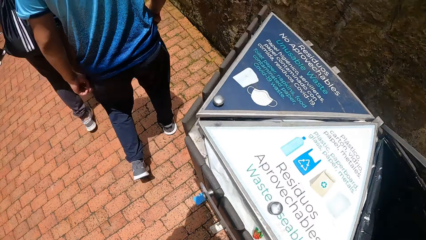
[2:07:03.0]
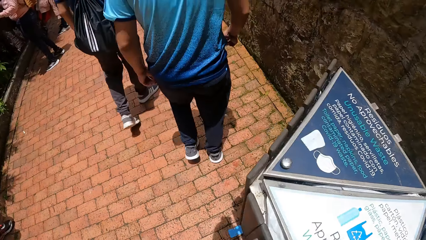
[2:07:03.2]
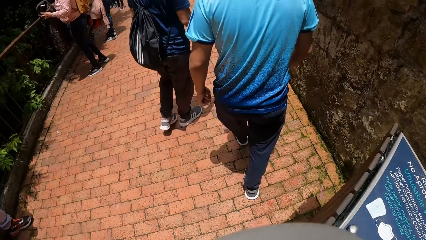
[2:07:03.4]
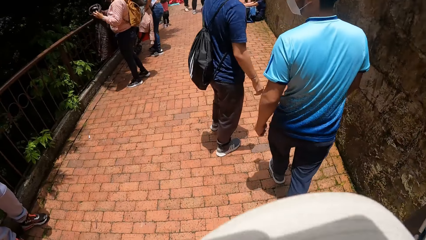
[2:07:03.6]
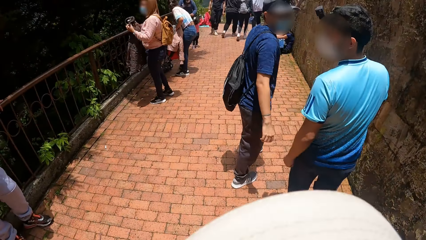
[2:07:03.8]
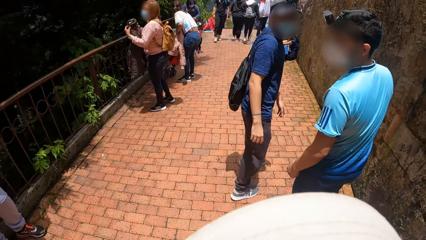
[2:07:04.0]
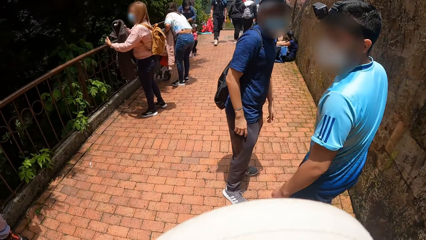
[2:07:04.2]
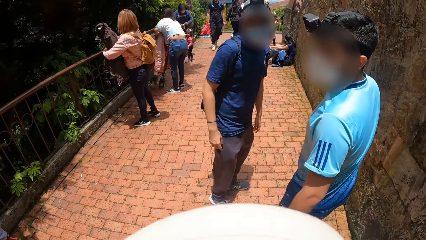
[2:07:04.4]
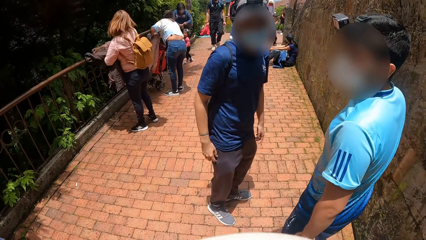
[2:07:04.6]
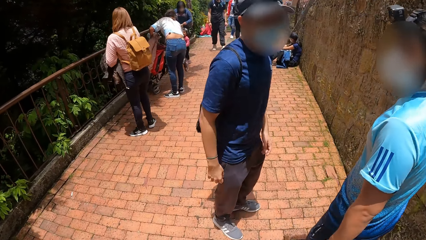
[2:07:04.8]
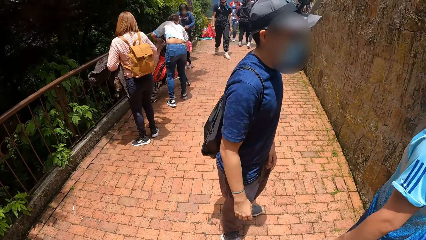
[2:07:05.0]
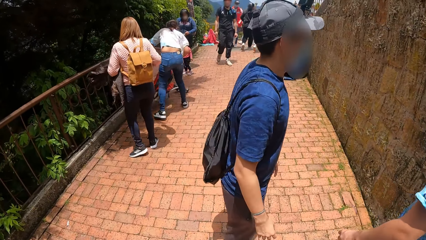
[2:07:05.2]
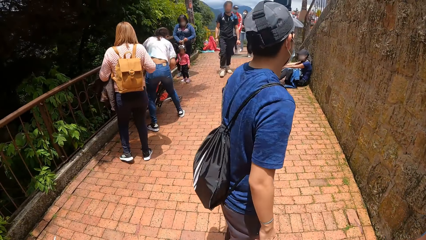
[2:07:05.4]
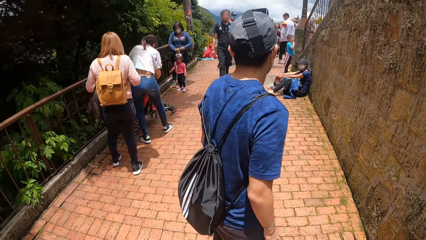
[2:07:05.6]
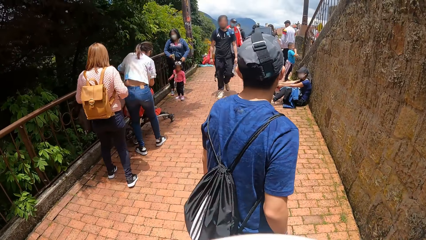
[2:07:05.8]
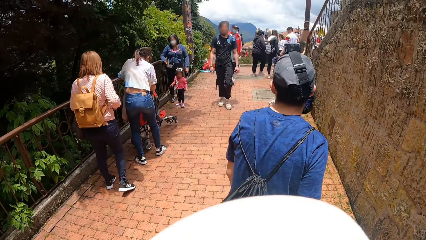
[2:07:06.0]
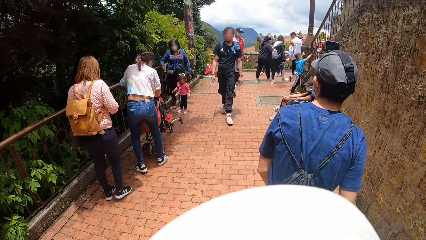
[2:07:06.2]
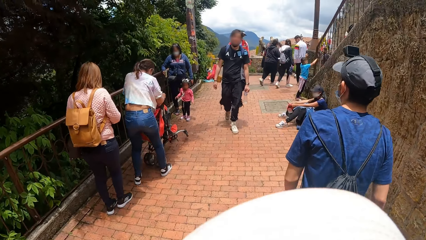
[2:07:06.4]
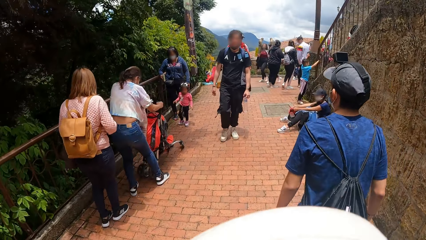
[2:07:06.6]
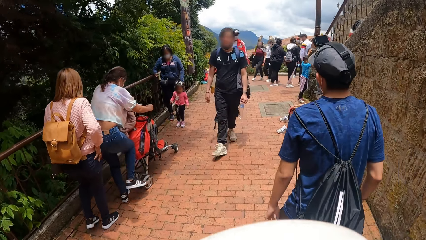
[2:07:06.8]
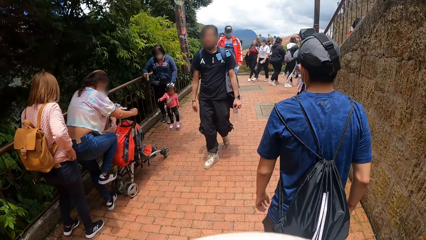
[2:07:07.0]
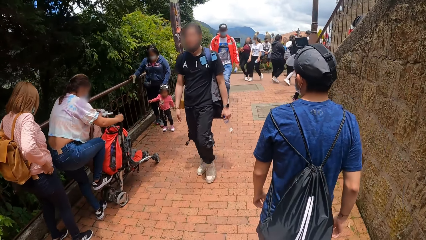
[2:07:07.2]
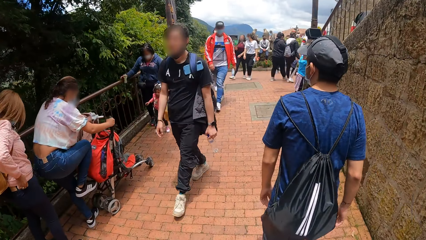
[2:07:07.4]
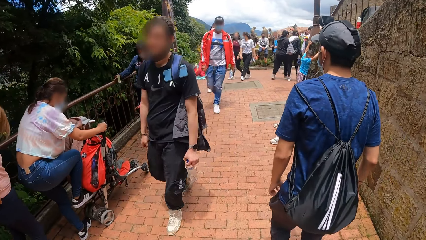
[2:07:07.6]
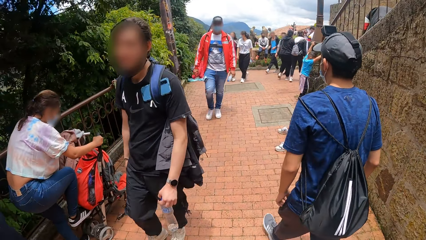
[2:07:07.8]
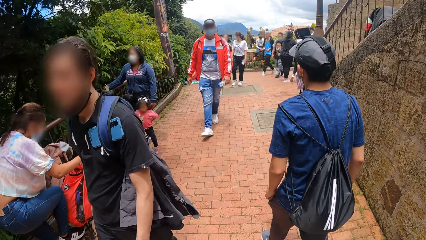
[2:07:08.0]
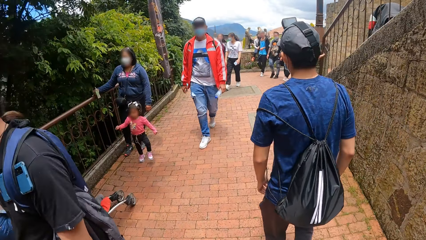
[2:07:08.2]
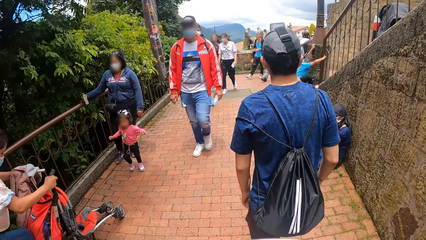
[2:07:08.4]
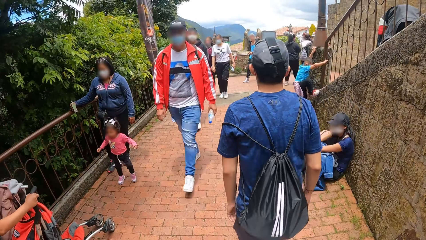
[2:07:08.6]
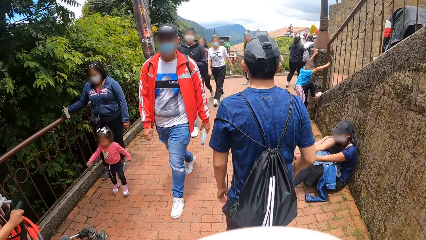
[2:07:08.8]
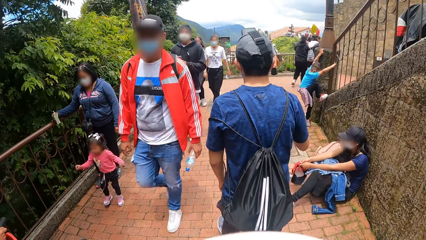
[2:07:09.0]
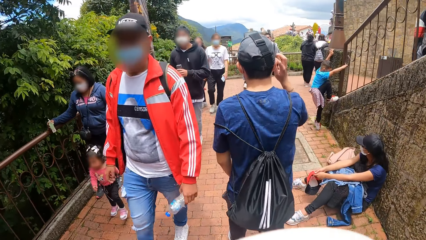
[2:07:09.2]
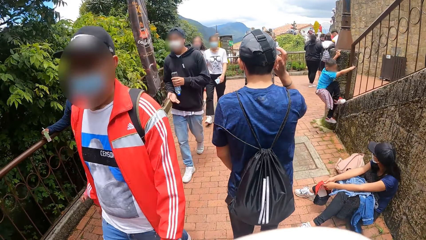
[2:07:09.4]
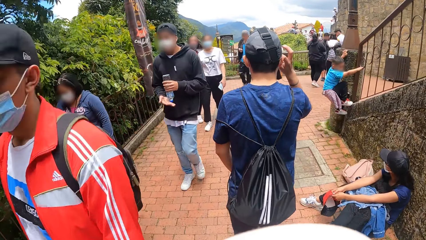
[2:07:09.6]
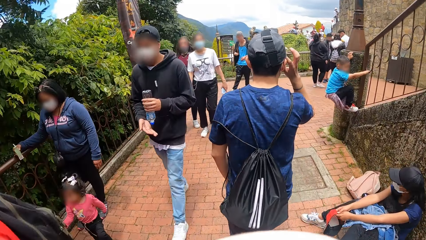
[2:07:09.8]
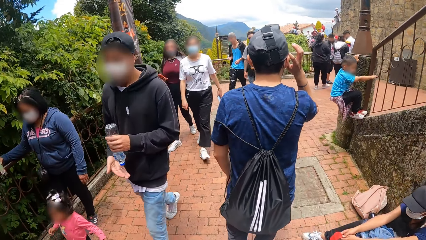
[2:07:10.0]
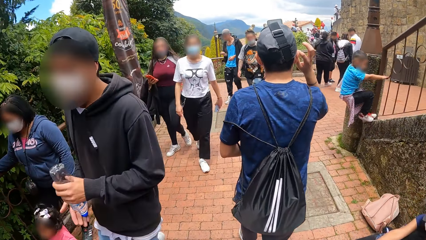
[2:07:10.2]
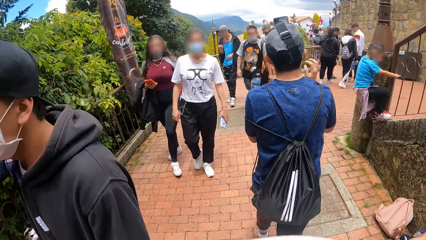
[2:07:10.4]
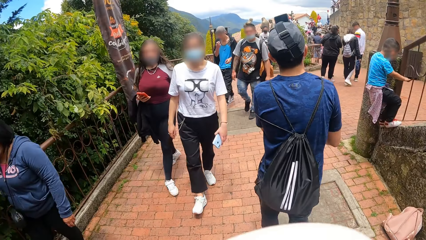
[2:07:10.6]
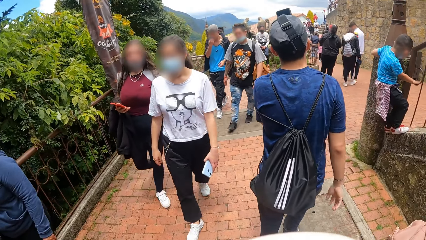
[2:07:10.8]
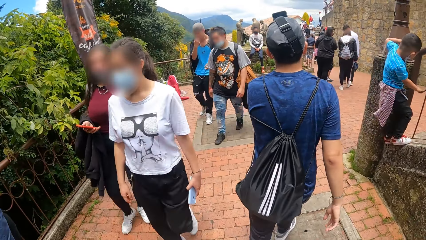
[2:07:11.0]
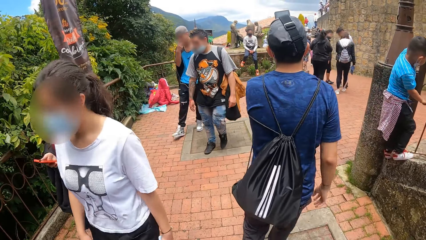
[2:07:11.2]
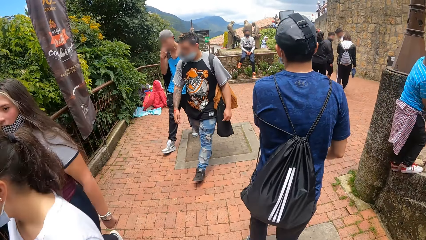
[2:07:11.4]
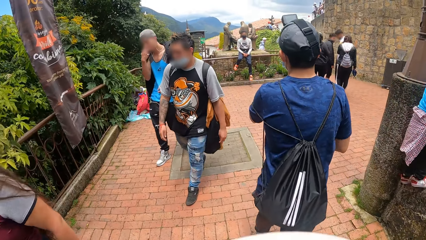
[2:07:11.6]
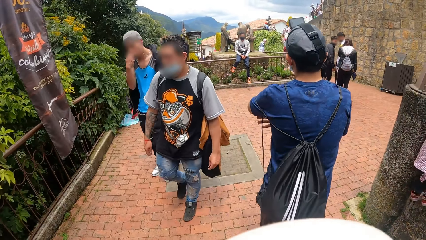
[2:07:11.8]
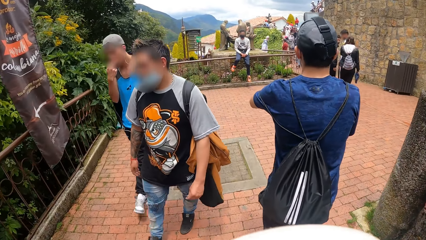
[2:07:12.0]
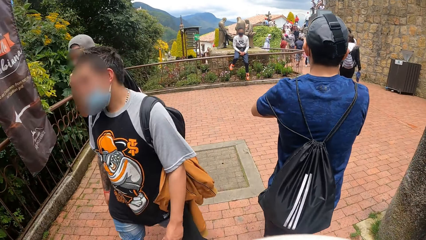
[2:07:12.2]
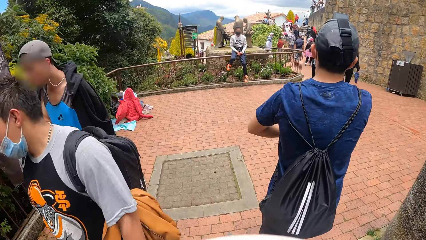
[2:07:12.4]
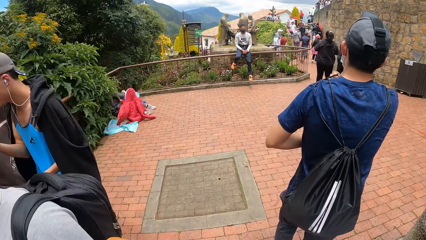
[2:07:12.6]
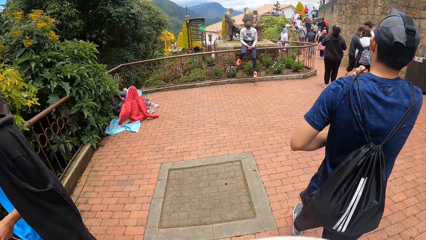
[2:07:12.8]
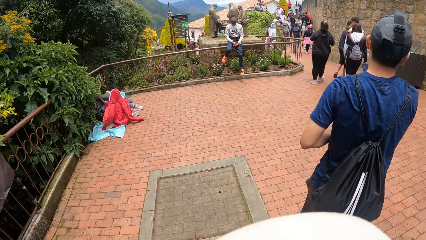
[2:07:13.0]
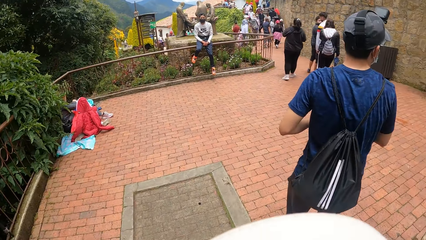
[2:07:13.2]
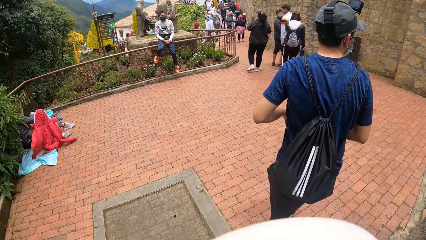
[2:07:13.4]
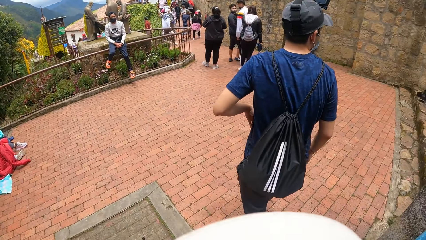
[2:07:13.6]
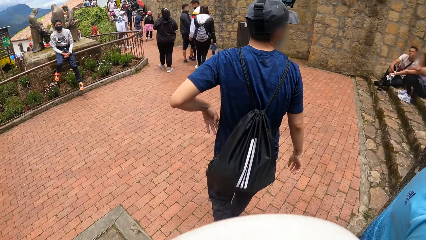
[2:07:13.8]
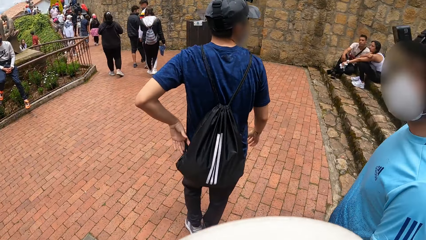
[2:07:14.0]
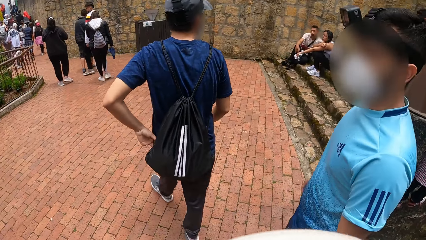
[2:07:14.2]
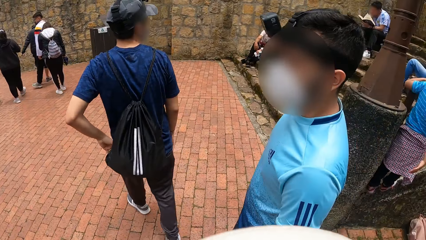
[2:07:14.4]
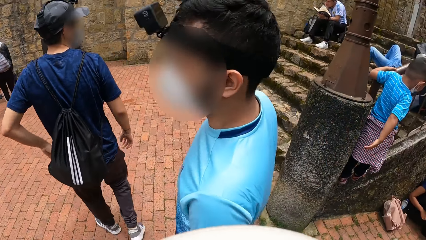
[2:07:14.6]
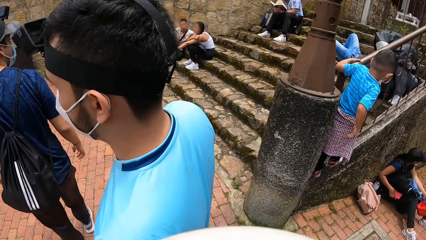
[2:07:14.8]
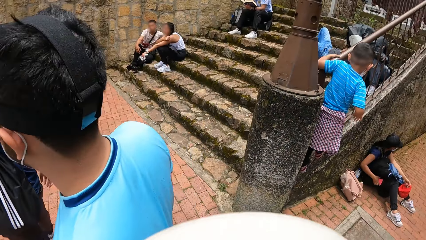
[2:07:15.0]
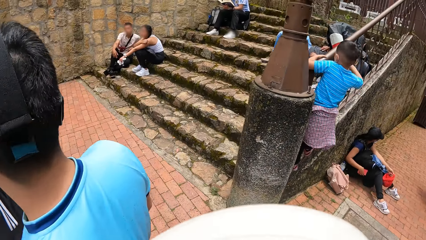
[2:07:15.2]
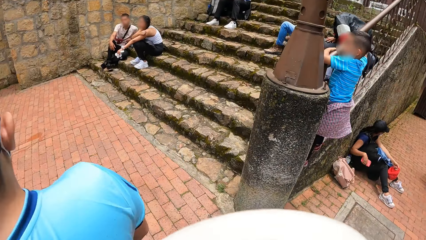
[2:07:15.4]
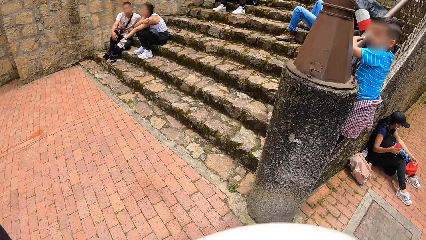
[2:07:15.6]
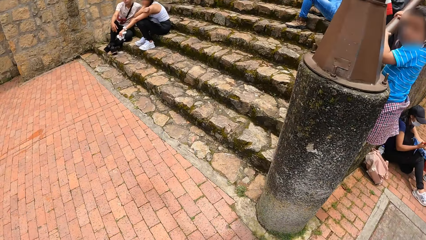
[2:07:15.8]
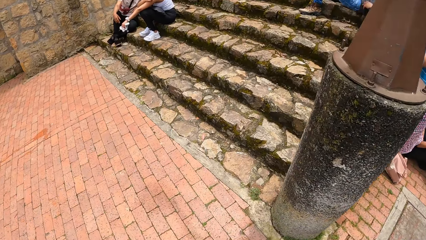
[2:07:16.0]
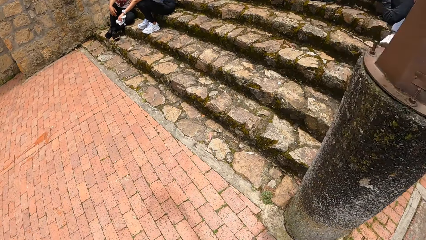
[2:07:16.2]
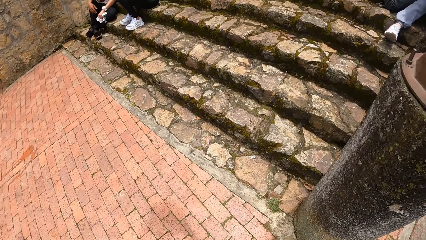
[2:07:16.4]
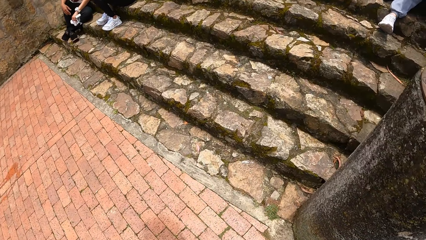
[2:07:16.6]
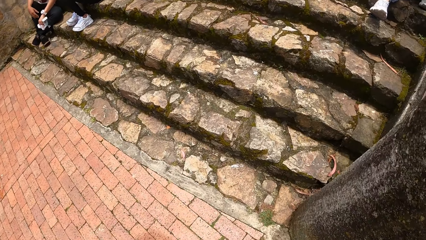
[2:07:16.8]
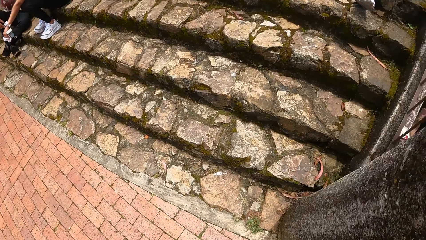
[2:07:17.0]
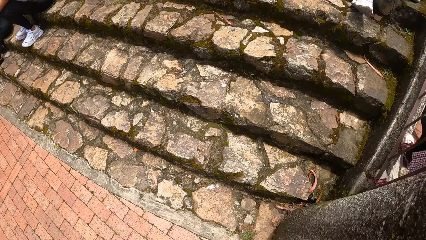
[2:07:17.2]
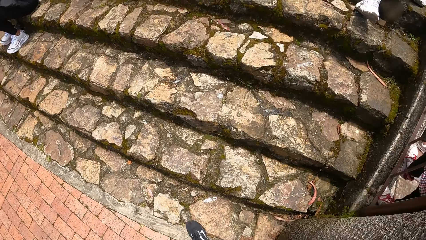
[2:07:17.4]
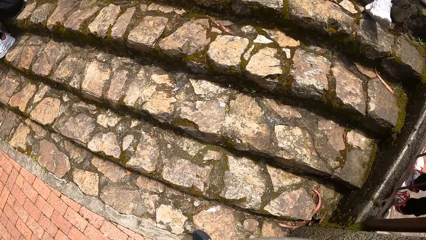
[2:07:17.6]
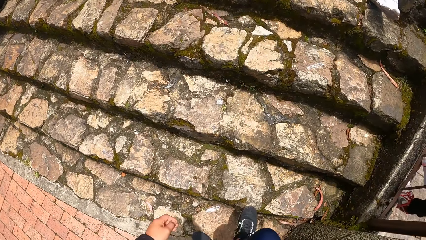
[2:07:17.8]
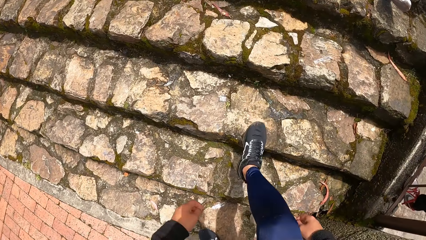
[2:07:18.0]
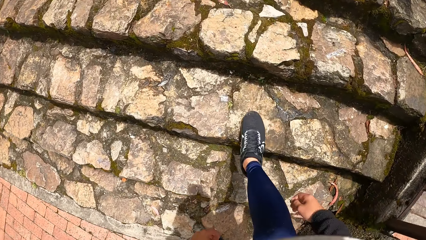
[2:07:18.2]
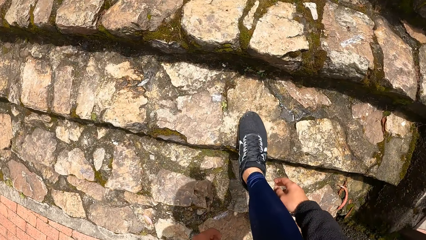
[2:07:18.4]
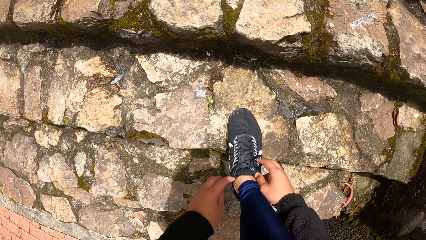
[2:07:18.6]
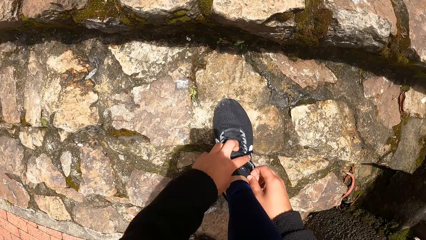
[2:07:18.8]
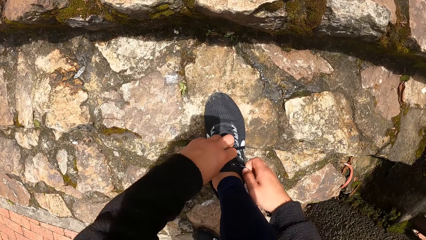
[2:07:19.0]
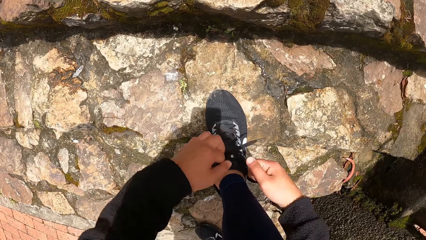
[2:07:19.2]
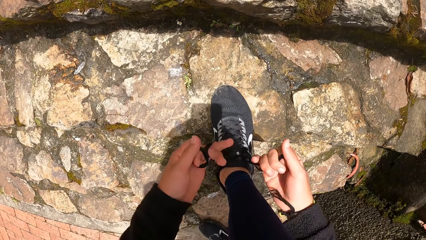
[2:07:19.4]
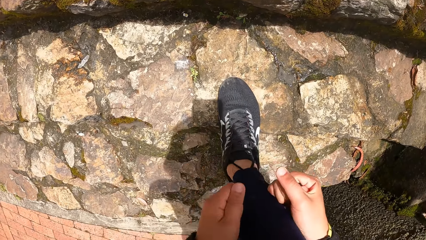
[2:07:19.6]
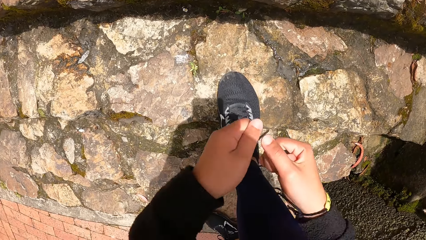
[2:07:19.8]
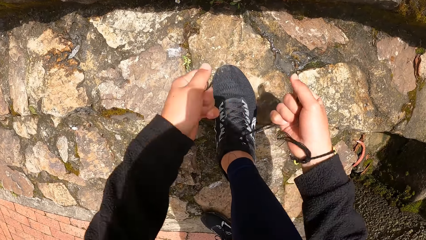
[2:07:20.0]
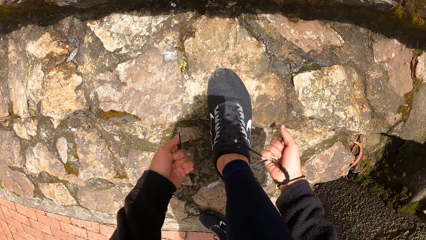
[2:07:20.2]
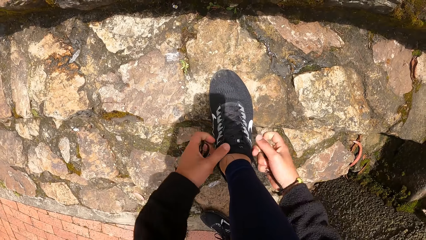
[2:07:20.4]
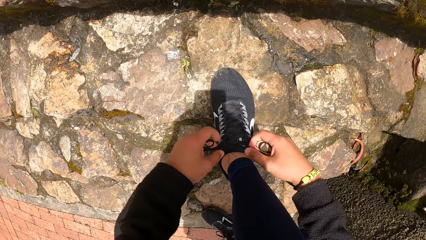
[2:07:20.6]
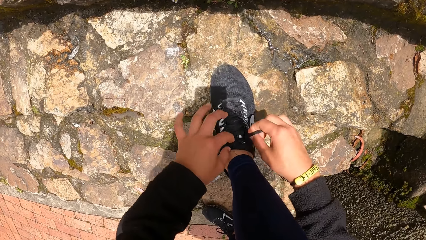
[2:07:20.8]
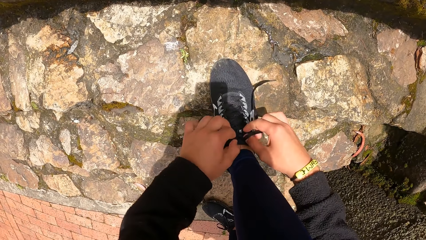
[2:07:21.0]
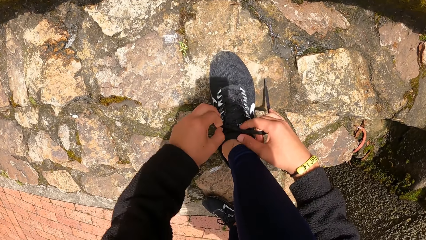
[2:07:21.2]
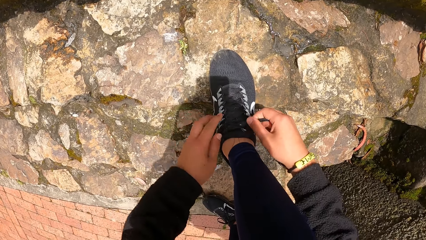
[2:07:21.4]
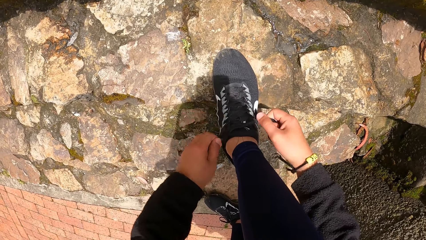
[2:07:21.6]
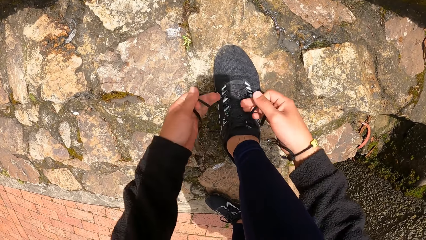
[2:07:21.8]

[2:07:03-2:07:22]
A person holds the jacket. Another person pushes the baby trolley and moves the baby trolley with the leg. Another person runs towards the camera wearer. A man adjusts the facemask on his face with his right hand. Another person moves the bag and moves the hand to the camera. Another person climbs on the pavement. The person who moved the bag touches the bag. Another person touches the nose. The camera wearer ties his right shoelace.
